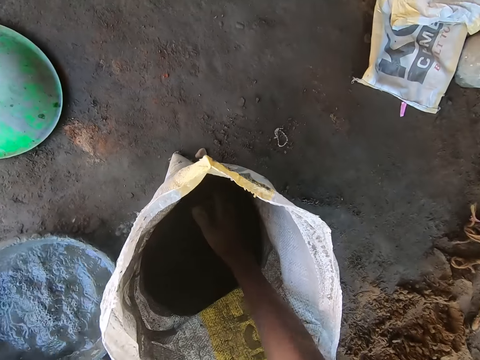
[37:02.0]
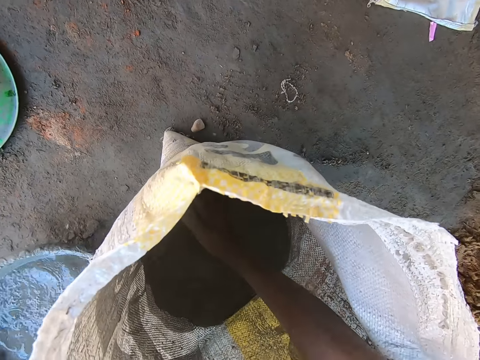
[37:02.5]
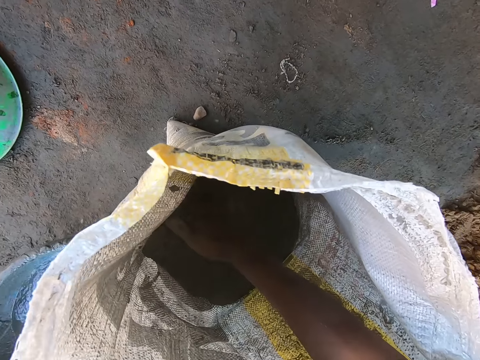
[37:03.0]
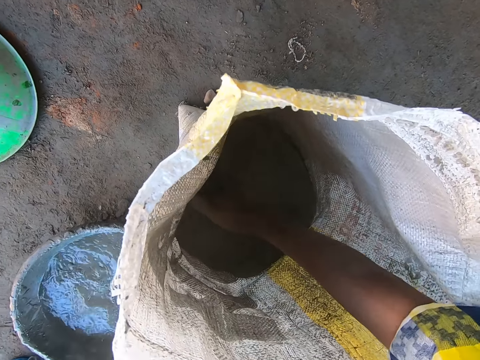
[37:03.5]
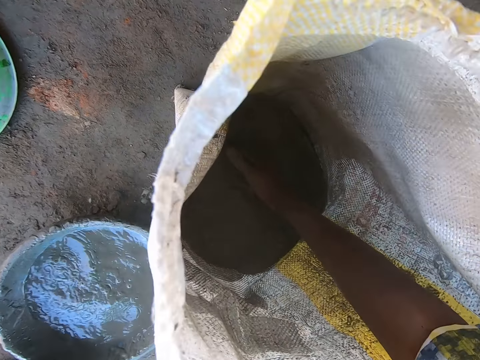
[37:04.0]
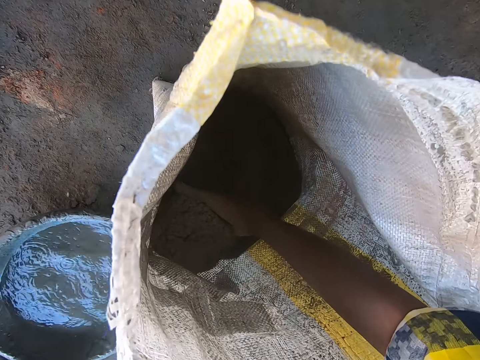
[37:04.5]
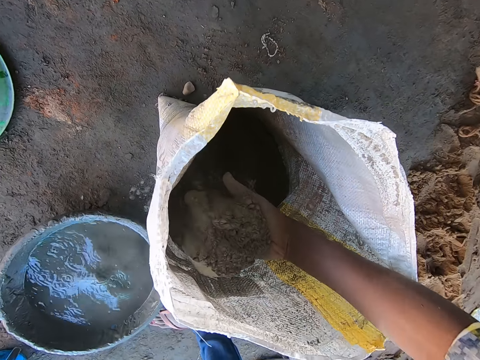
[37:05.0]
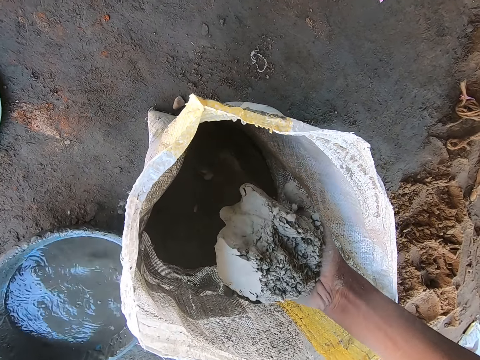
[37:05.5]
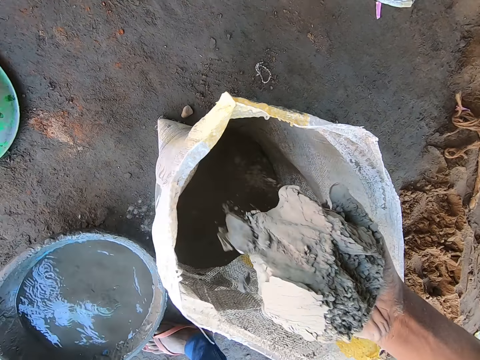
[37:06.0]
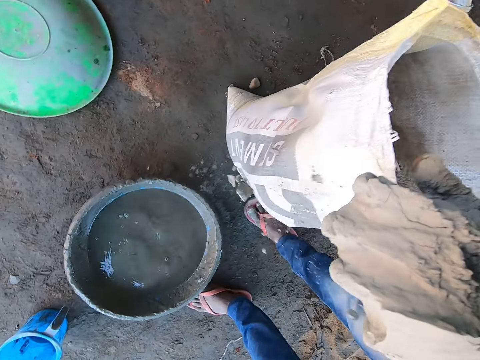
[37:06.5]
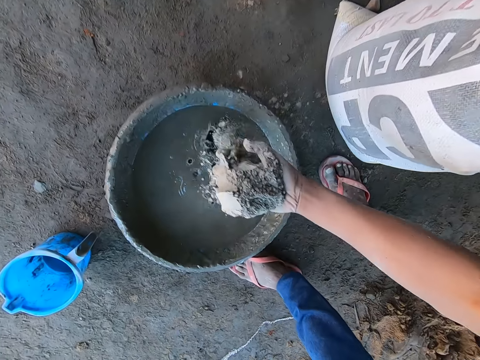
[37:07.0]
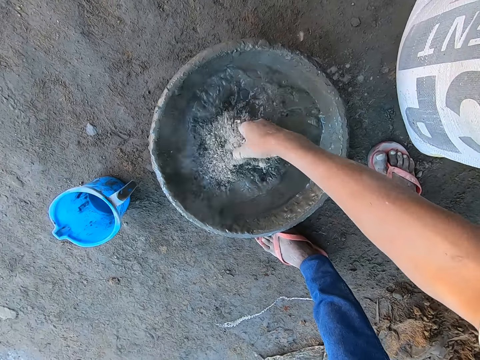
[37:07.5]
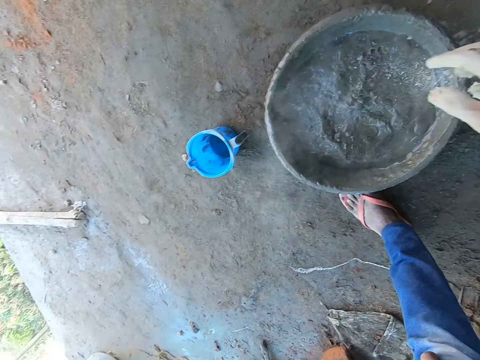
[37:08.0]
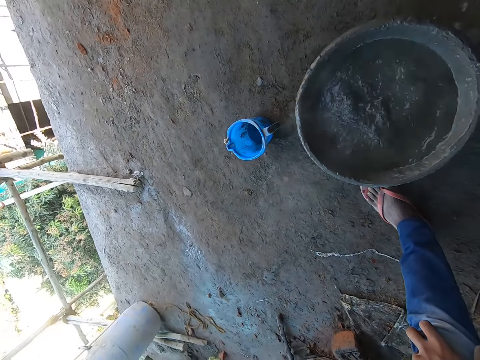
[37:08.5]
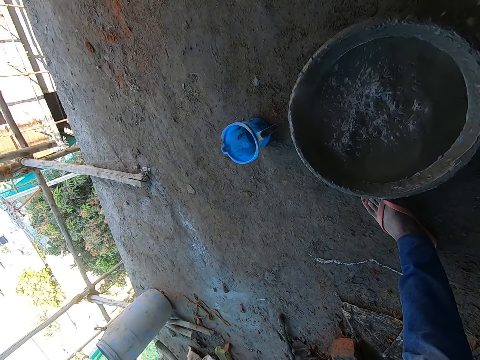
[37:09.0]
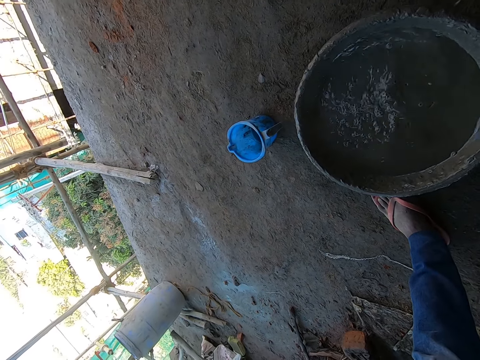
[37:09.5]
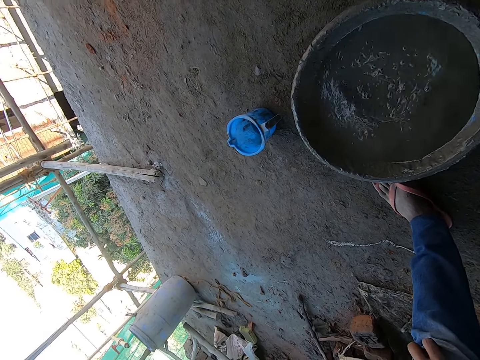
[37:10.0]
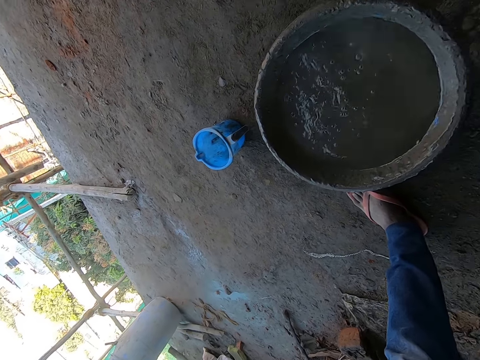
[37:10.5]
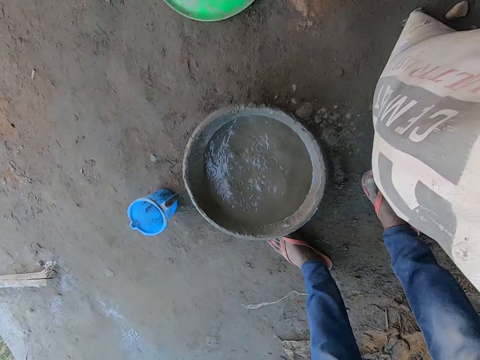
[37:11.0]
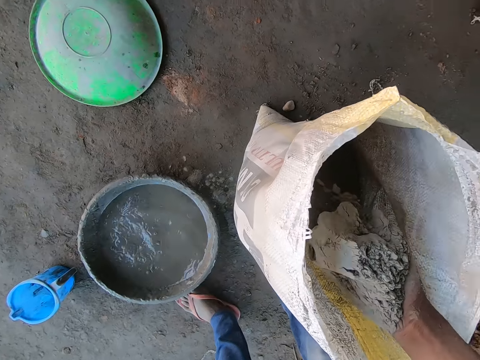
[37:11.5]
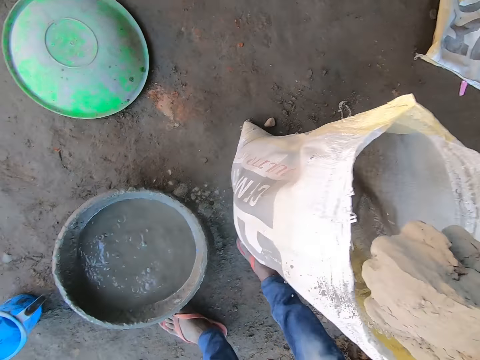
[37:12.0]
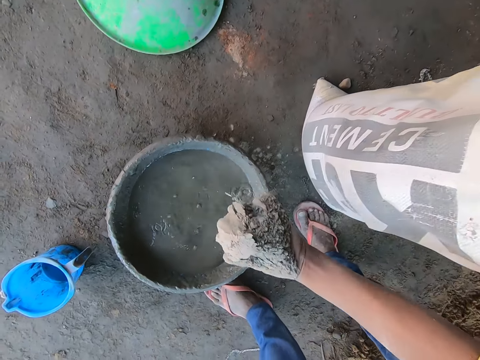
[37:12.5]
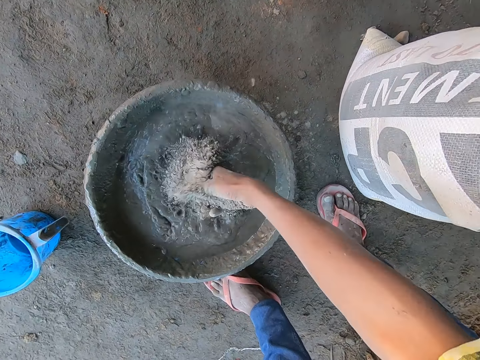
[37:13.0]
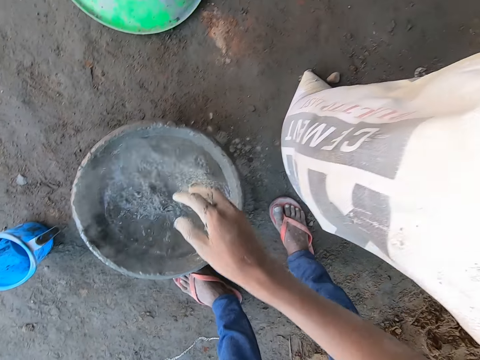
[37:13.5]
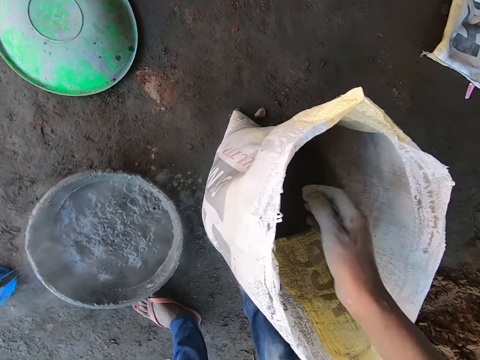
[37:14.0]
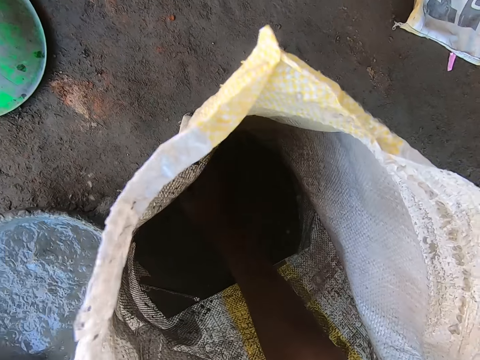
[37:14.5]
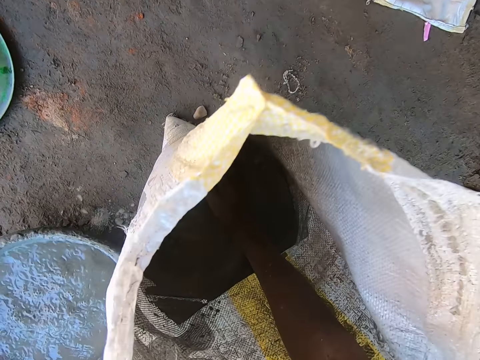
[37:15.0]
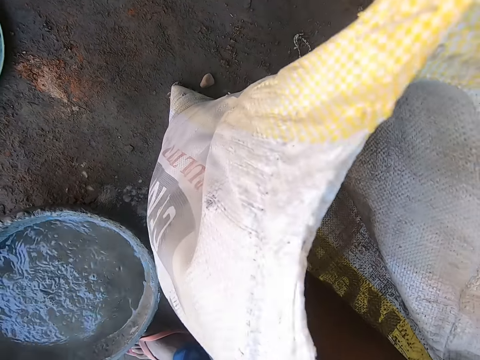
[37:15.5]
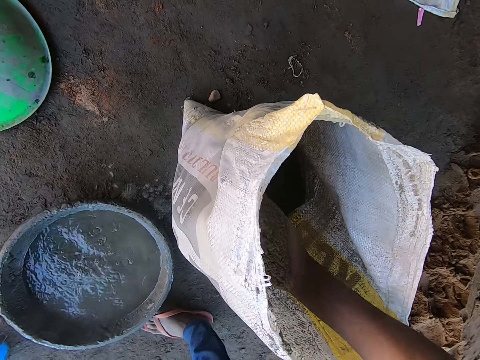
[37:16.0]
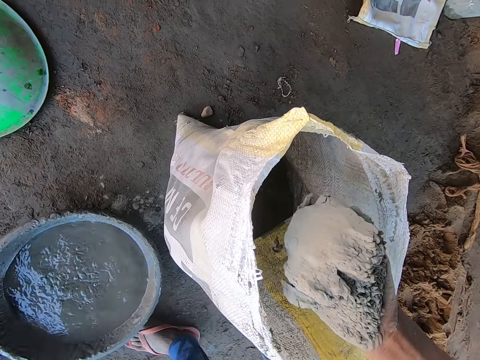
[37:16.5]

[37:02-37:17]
The camera wearer scoops cement from the bag of cement on the floor with his right hand. He pours the cement in his right hand into the bowl of water on the floor. He scoops cement from the bag of cement on the floor with his right hand. He pours the cement in his right hand into the bowl of water on the floor. He scoops cement from the bag of cement on the floor with his right hand.

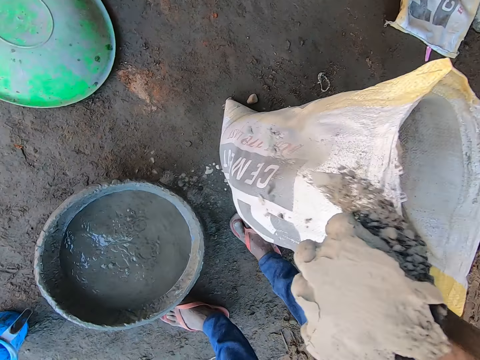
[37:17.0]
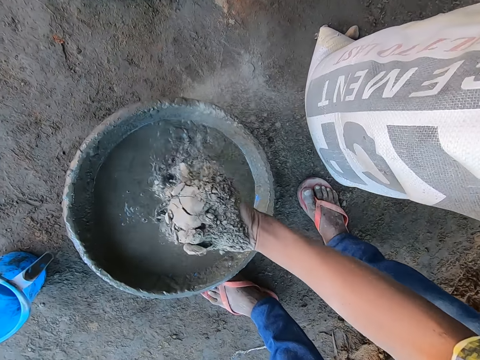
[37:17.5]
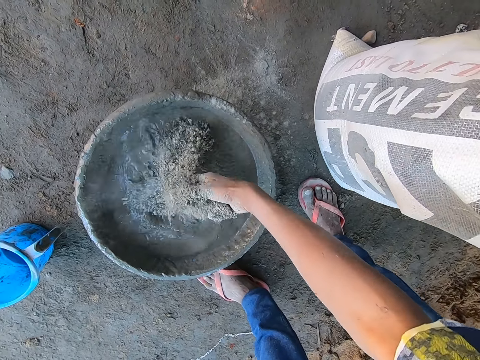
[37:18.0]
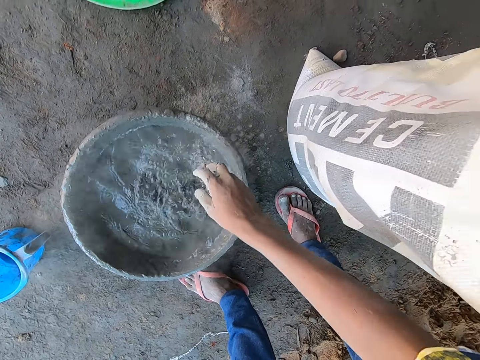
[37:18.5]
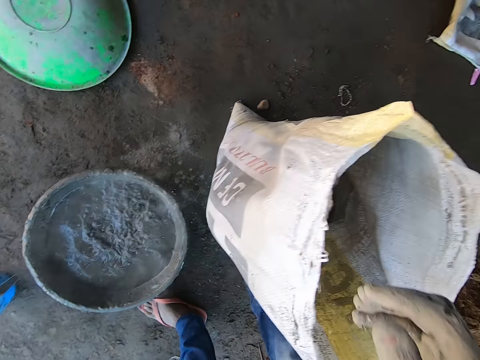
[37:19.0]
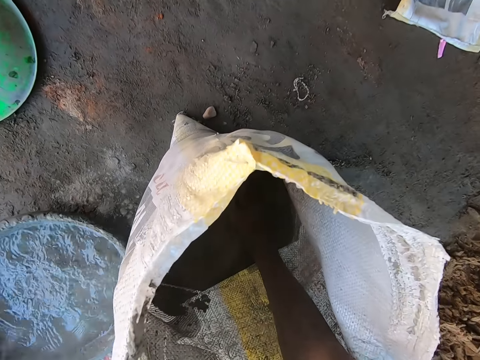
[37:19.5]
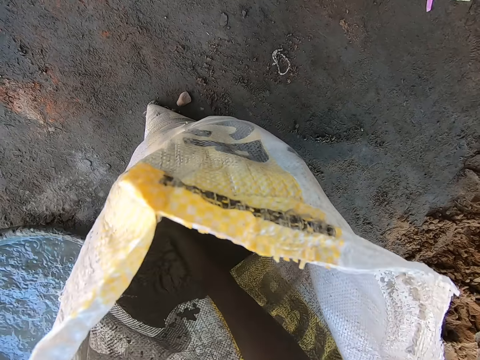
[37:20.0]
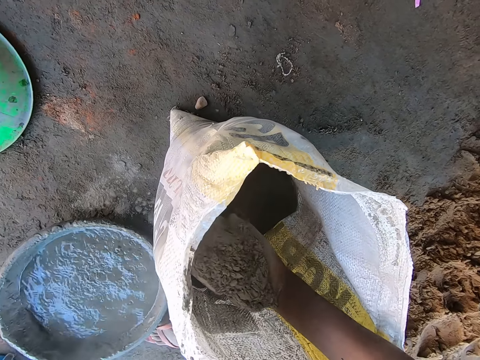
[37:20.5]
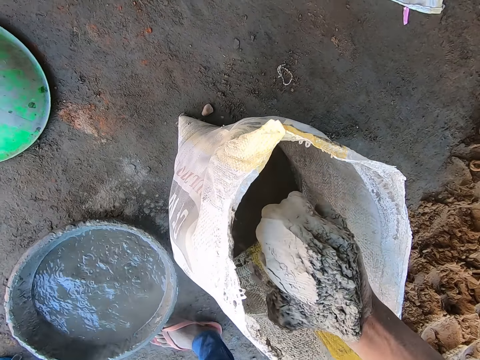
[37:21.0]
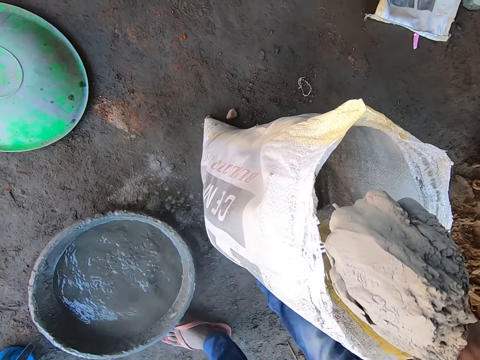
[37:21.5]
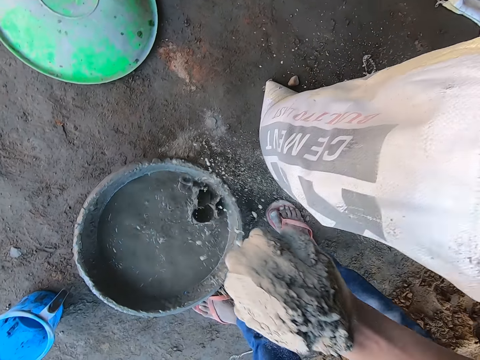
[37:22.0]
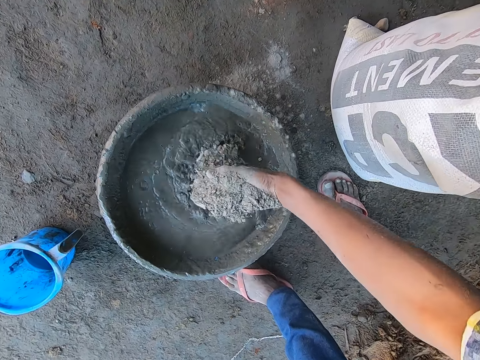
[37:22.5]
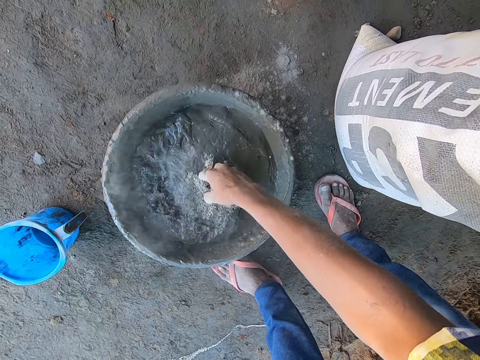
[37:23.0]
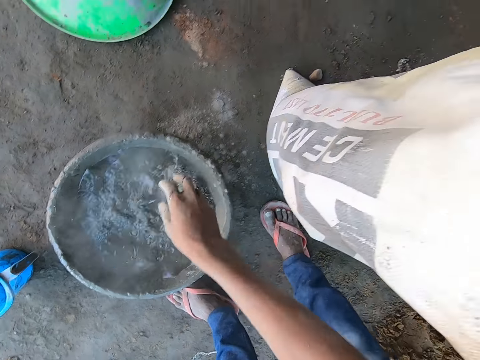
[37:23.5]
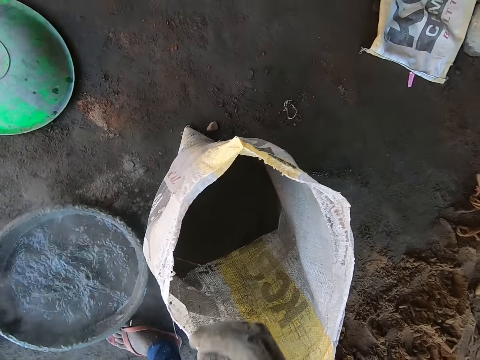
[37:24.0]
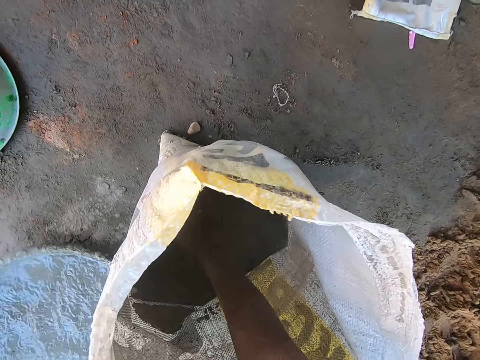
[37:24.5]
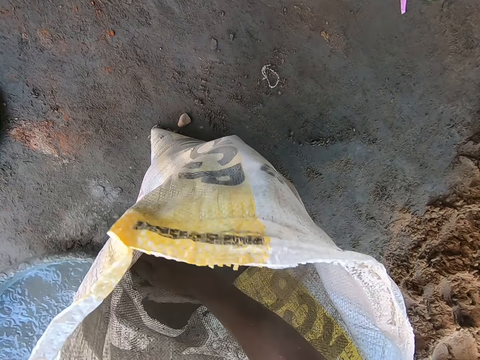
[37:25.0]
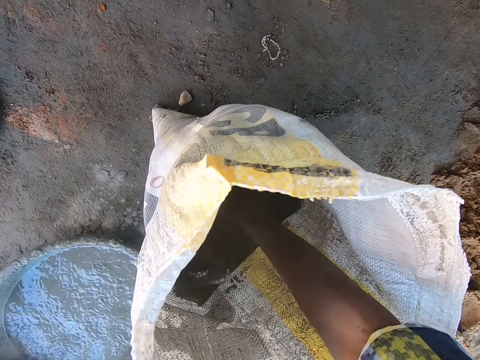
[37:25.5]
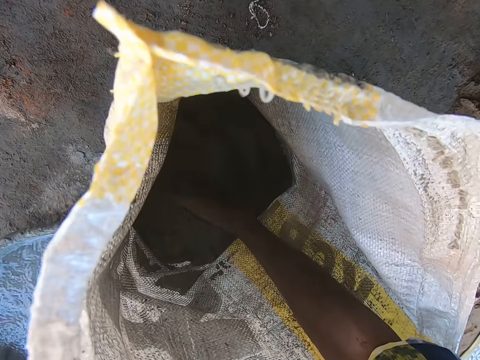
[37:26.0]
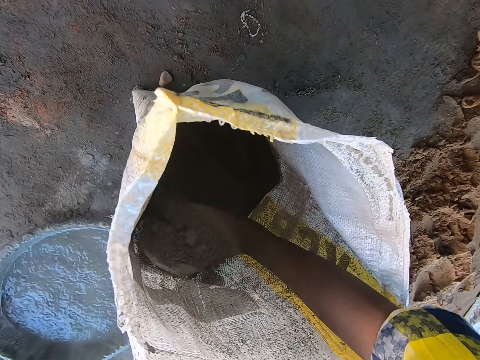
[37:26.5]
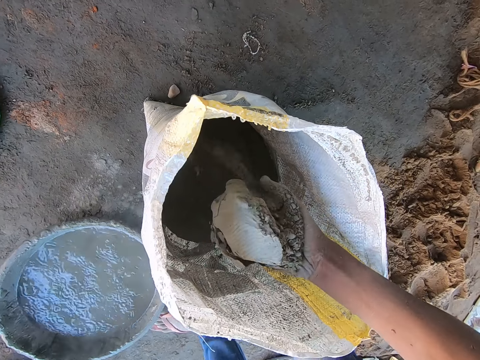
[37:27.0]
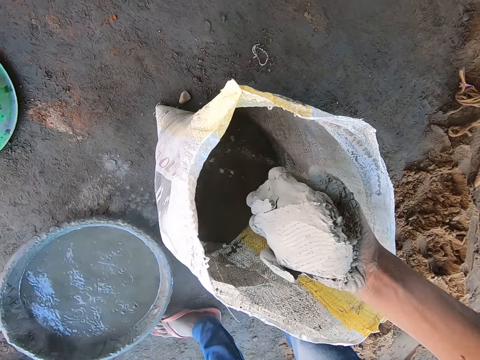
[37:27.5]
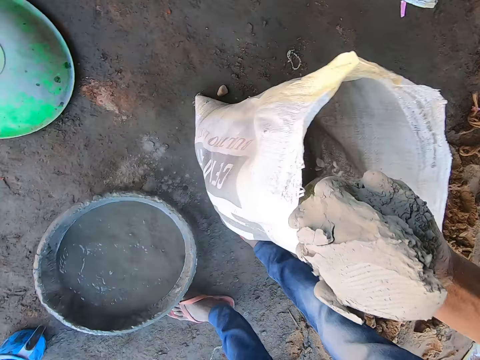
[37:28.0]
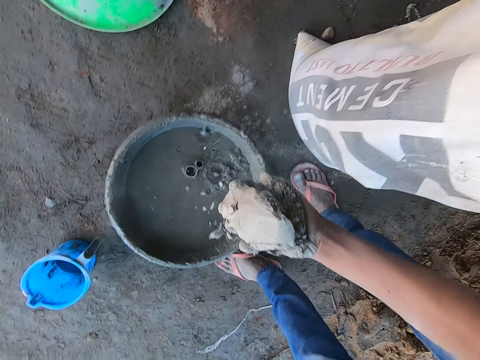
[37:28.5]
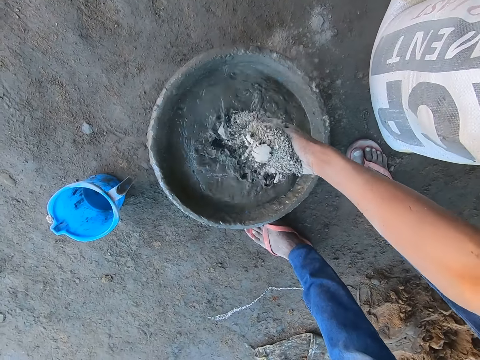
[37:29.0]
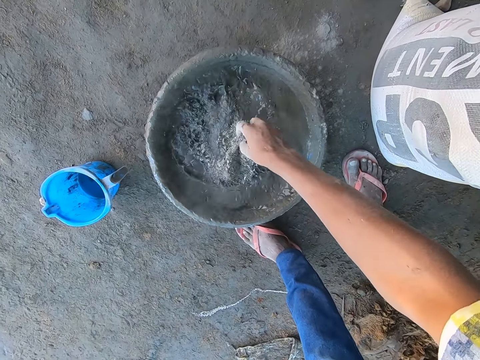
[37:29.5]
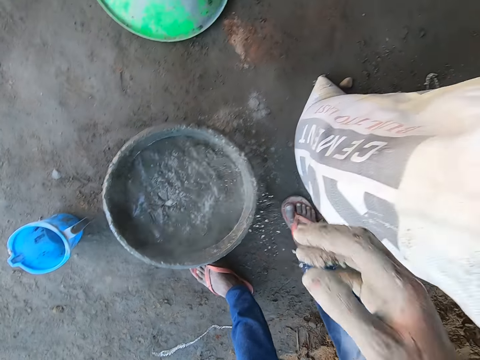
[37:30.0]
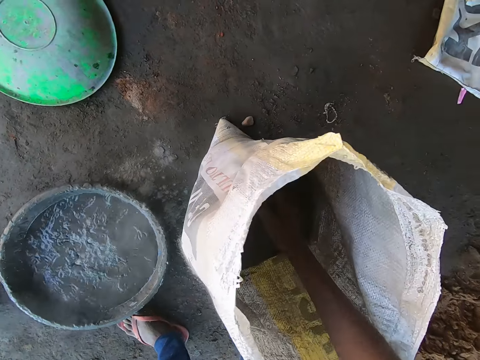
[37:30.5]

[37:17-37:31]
The camera wearer pours the cement in his right hand into the bowl of water on the floor. He scoops cement from the bag of cement on the floor with his right hand. He pours the cement in his right hand into the bowl of water on the floor. He scoops cement from the bag of cement on the floor with his right hand. He pours the cement in his right hand into the bowl of water on the floor.
